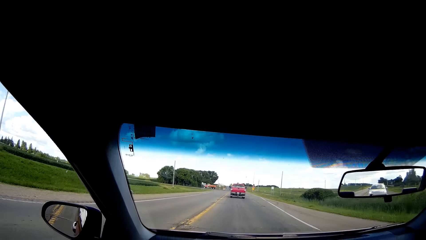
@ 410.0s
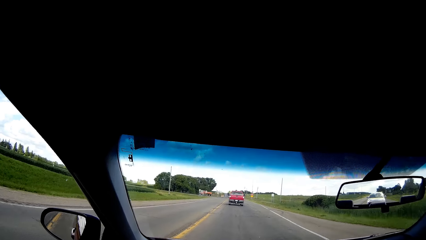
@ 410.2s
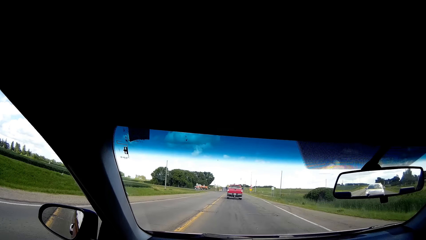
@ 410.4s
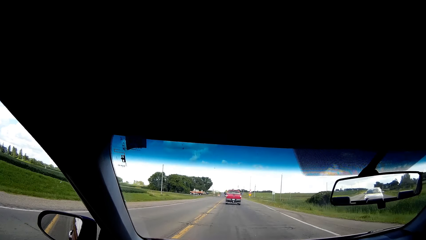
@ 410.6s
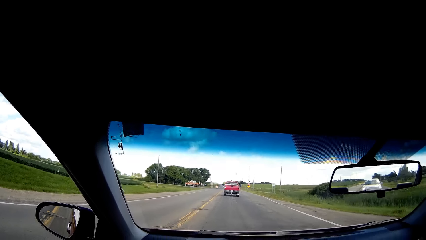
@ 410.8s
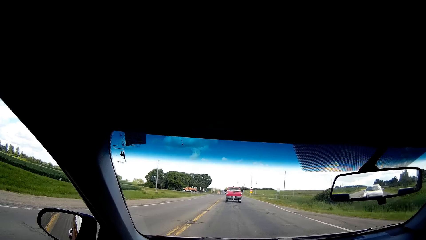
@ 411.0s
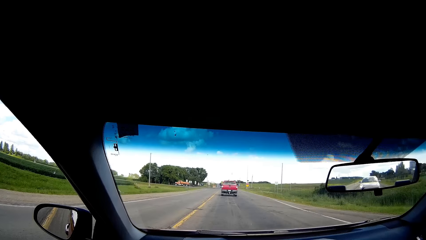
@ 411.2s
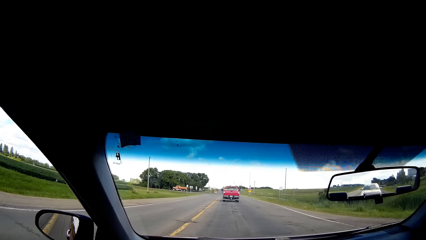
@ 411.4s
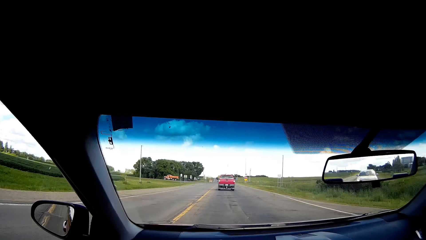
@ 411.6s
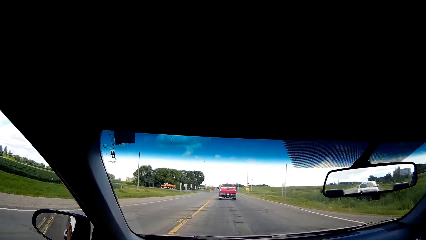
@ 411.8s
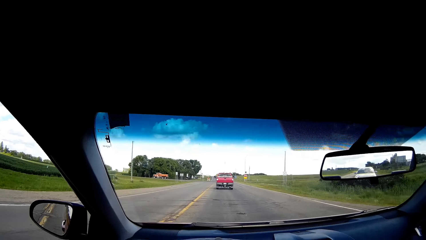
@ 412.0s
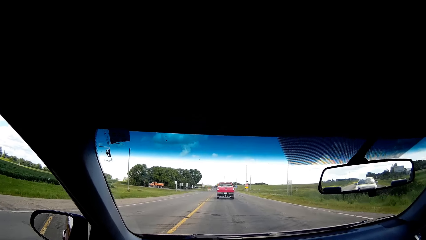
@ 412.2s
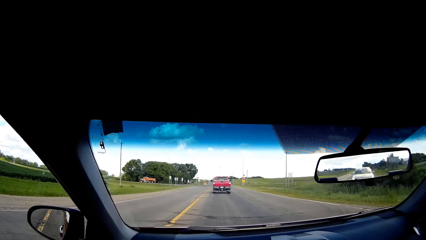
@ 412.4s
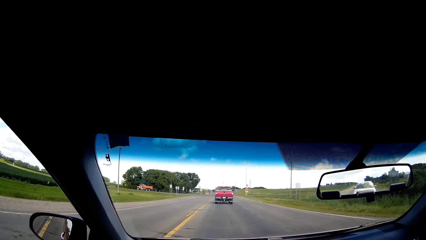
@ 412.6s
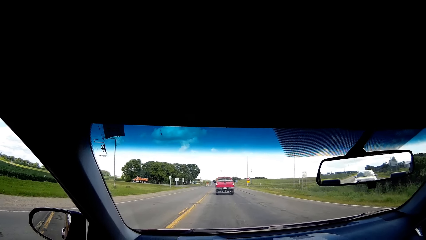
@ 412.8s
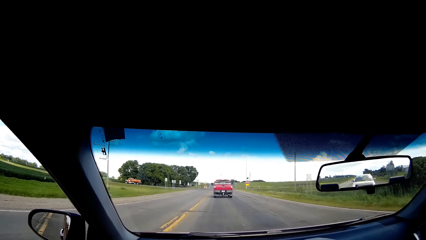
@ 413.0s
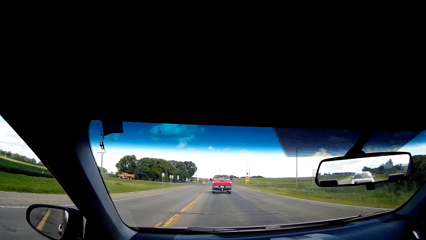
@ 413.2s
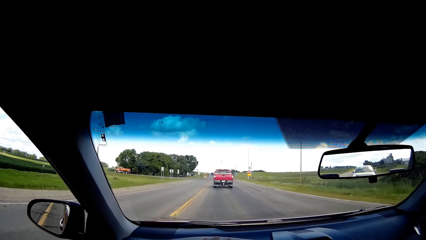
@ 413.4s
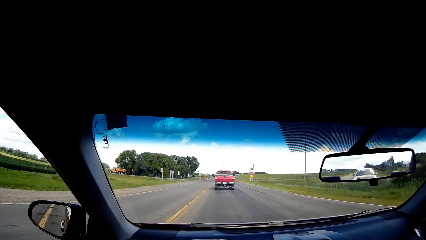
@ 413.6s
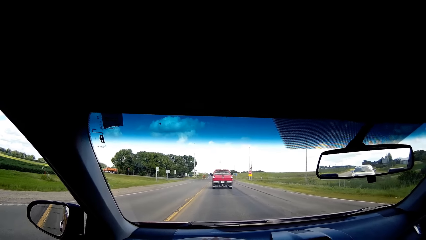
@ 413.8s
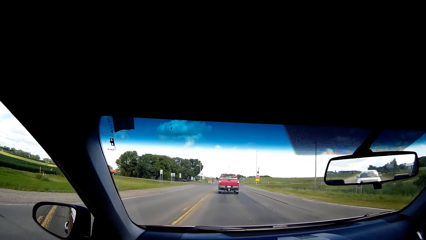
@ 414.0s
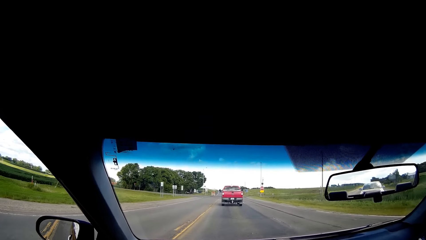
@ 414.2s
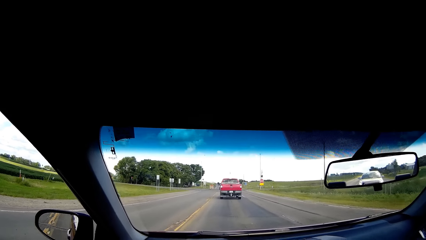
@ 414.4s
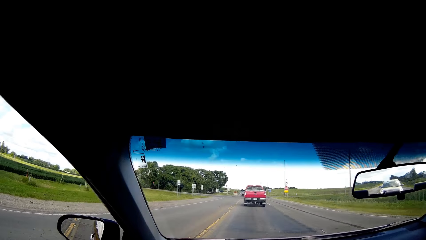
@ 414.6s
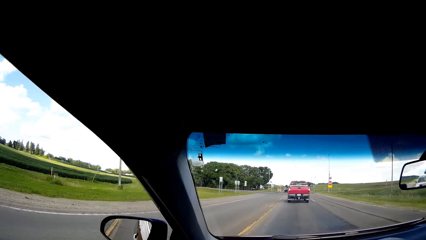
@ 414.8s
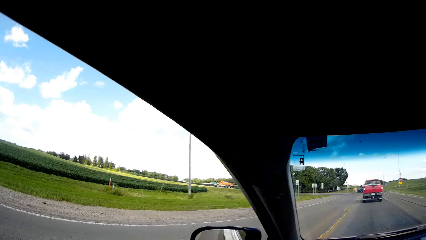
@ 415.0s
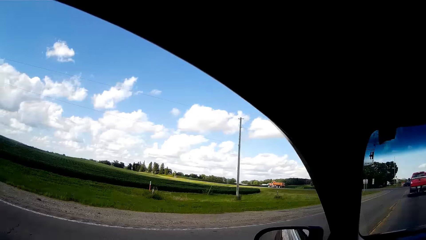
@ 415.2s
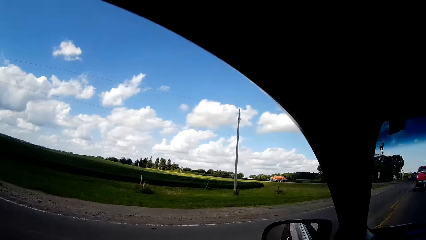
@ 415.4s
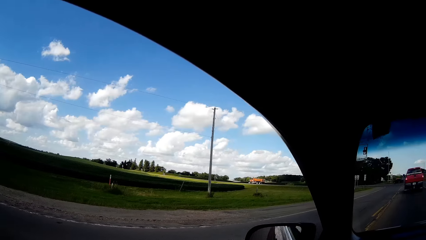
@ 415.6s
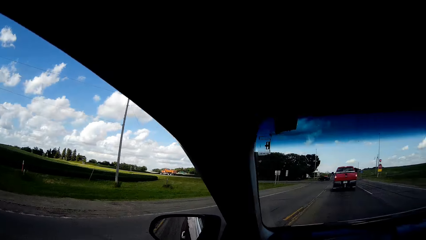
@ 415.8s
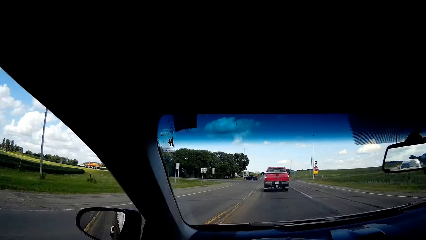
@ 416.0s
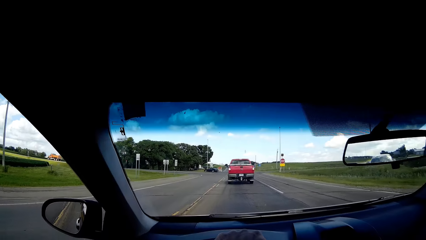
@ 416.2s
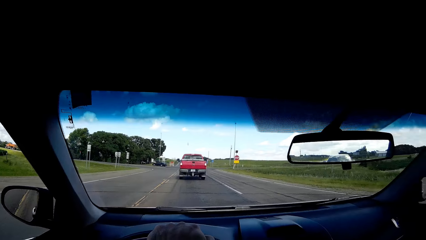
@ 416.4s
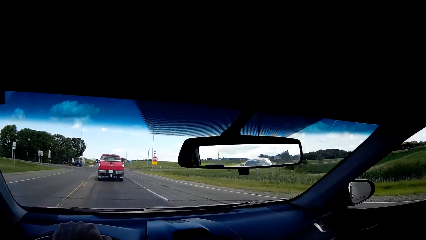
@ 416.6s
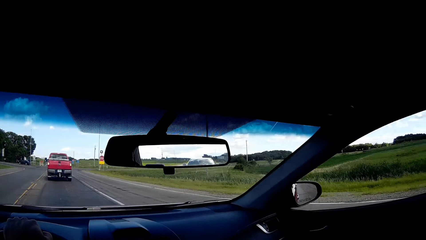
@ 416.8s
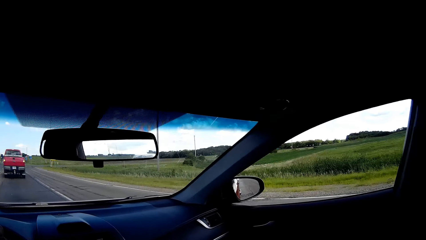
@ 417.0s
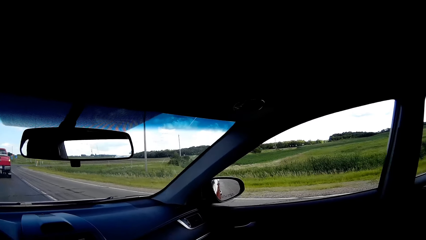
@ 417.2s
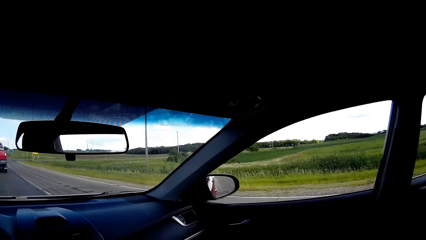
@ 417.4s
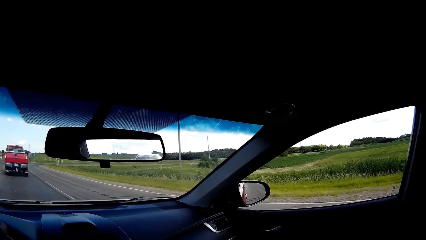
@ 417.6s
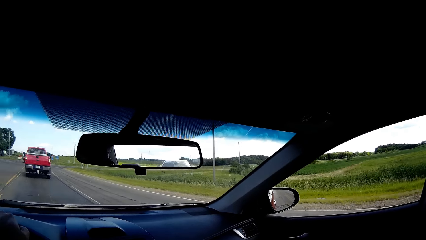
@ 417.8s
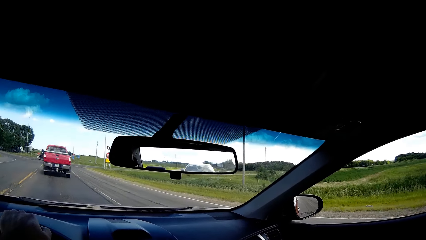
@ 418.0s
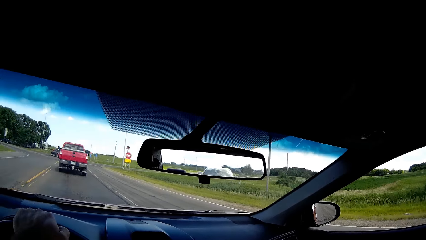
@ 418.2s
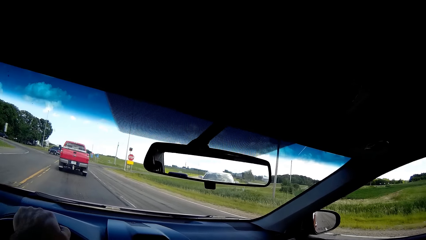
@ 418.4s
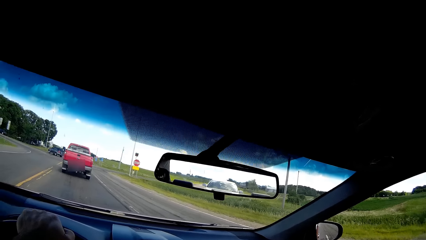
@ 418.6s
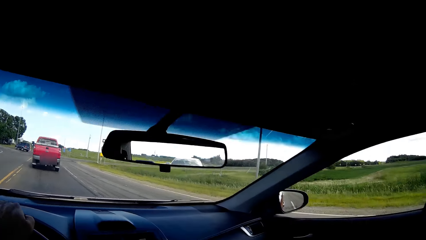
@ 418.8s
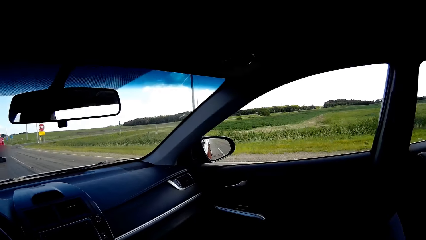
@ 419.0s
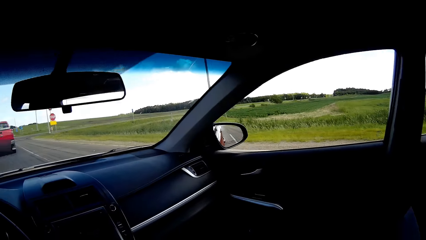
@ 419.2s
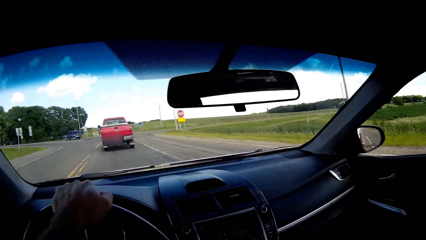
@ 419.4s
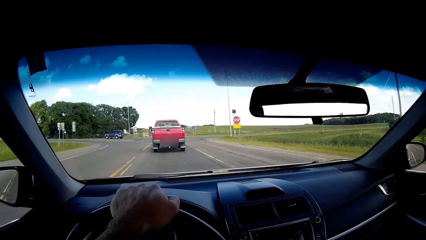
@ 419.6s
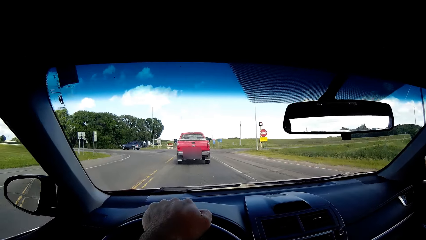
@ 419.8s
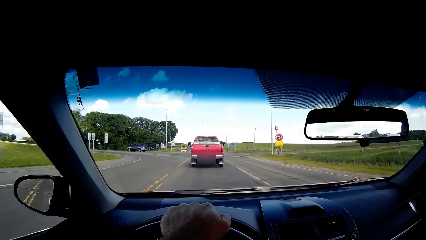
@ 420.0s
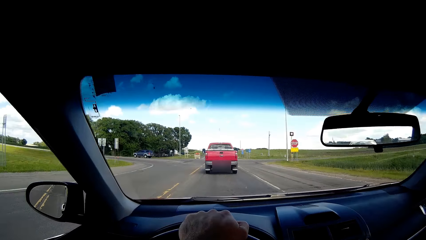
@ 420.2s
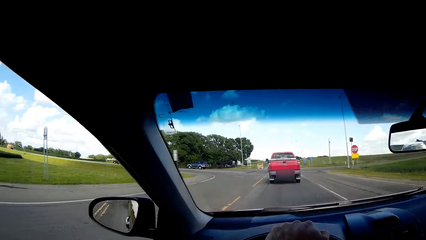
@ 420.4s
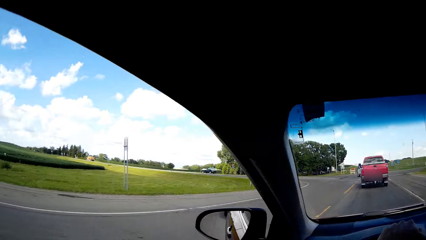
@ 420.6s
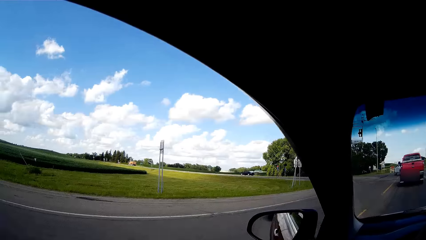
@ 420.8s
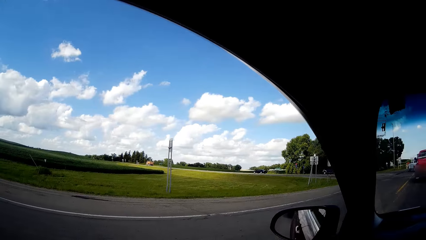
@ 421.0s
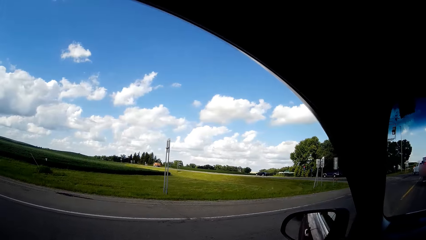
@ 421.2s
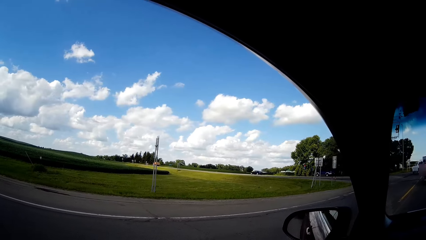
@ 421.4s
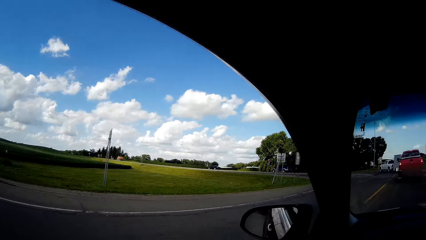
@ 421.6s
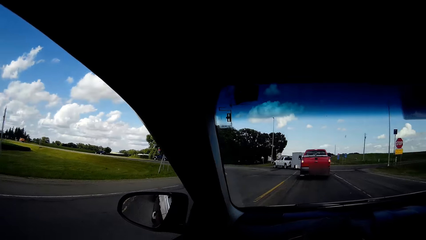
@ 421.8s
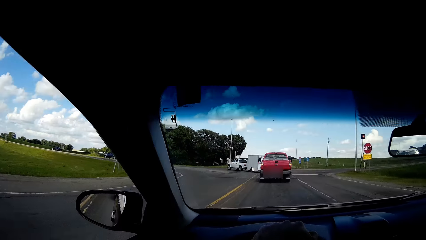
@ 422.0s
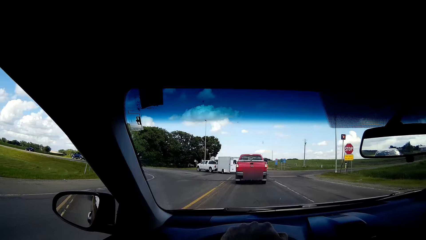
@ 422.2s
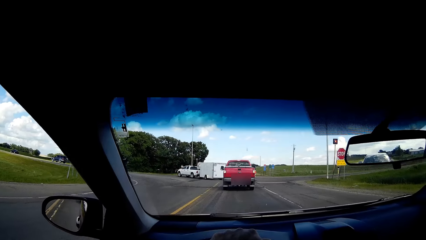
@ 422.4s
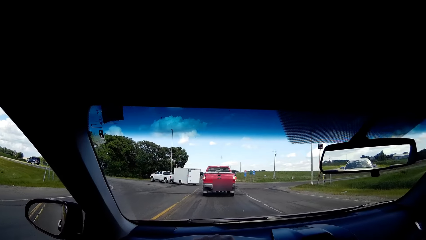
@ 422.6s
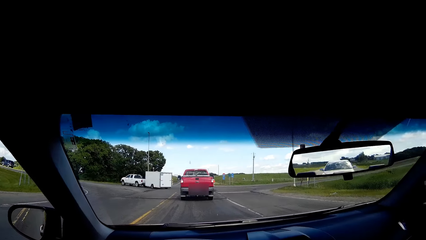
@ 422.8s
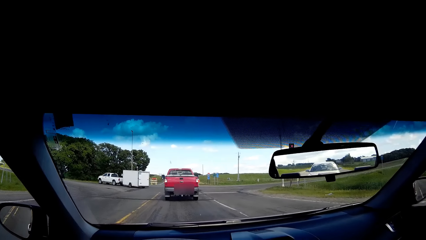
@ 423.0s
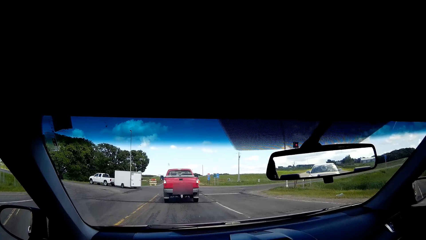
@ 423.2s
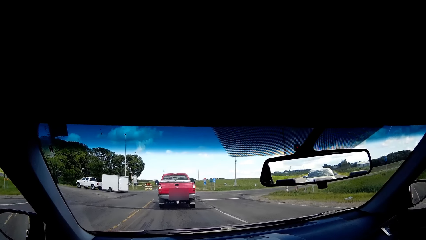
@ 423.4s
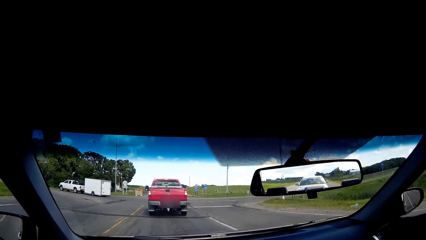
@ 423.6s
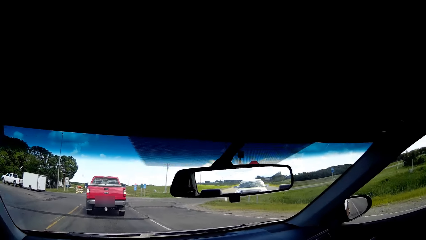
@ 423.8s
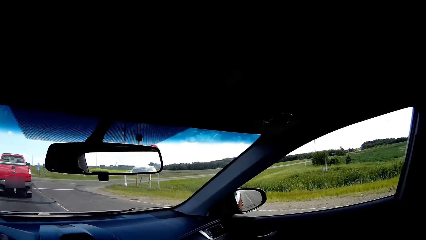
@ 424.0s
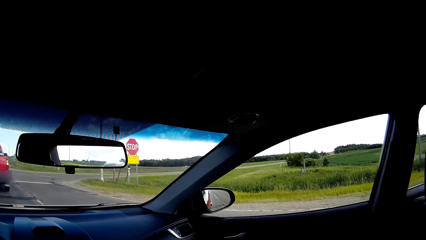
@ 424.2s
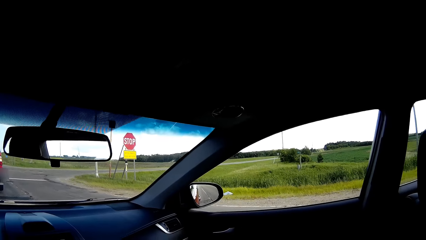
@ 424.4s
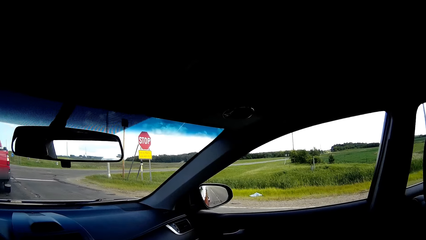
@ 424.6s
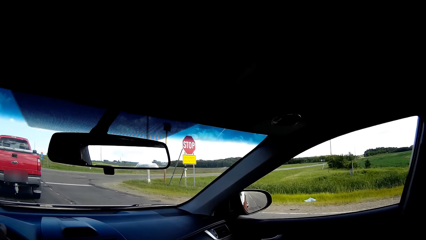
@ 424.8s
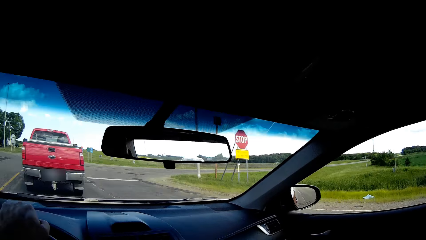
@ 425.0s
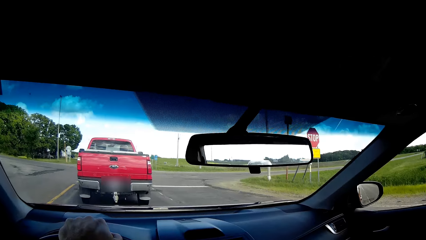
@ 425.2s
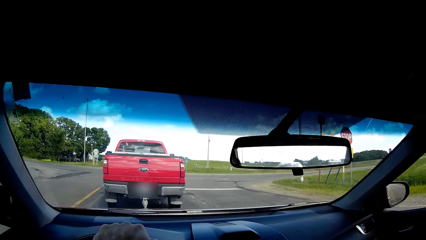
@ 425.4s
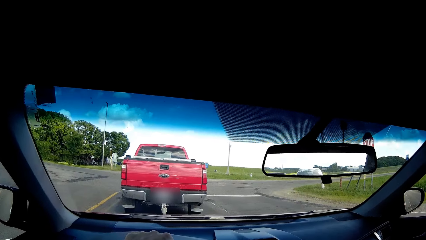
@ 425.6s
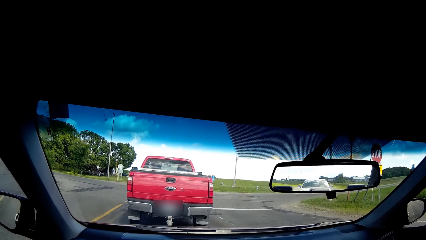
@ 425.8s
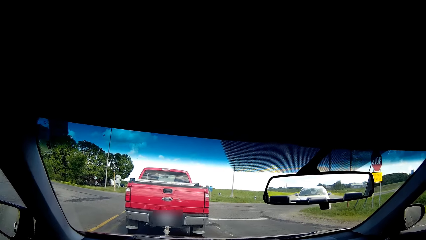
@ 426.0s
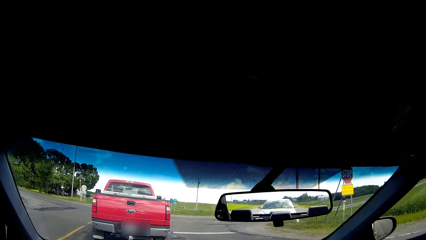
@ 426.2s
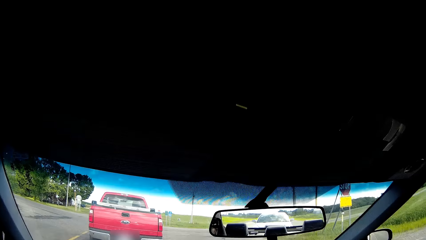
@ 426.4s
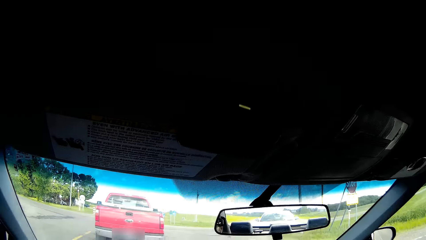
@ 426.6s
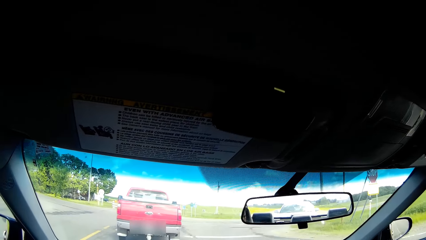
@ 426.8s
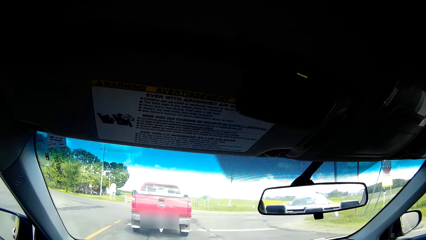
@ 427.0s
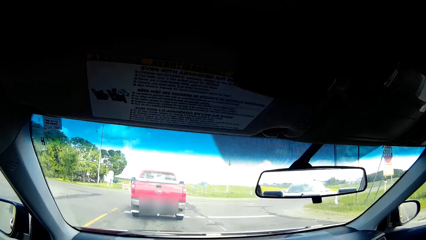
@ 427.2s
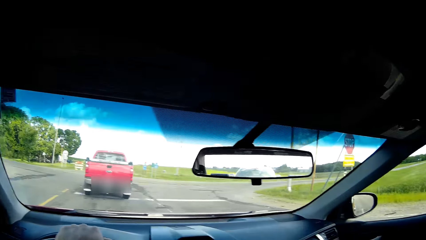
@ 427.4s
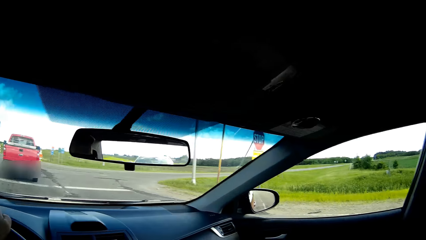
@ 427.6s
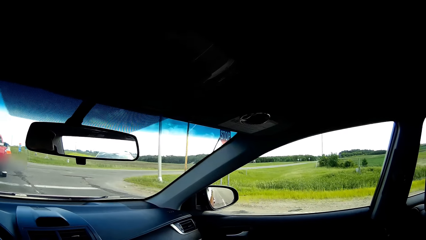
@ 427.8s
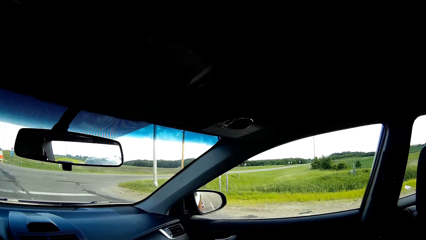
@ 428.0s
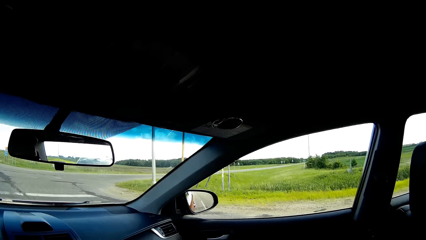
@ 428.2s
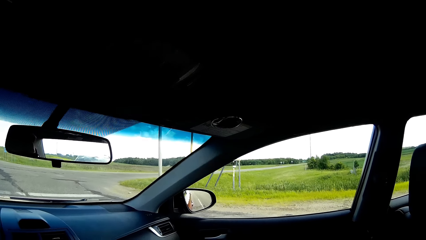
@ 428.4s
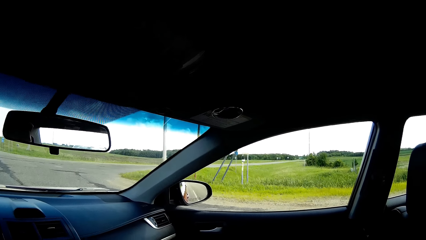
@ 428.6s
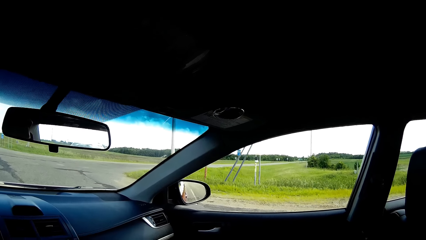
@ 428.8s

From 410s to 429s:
The camera wearer looks around the environment, left and right. They stop at a junction.
